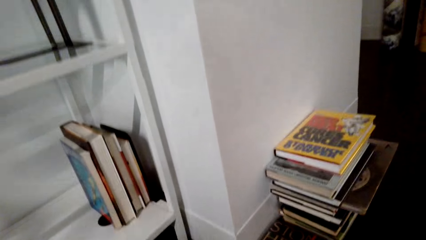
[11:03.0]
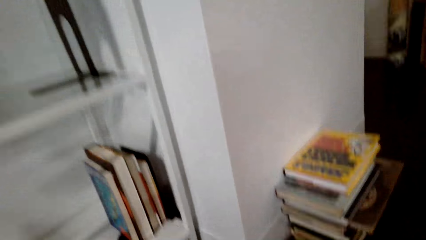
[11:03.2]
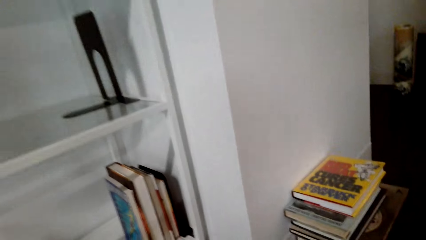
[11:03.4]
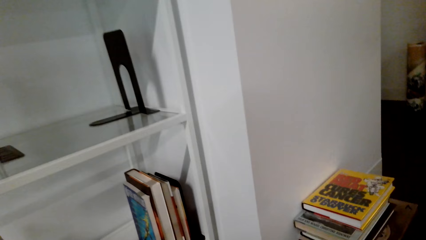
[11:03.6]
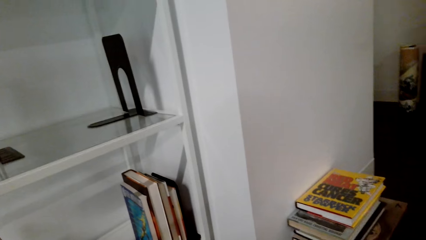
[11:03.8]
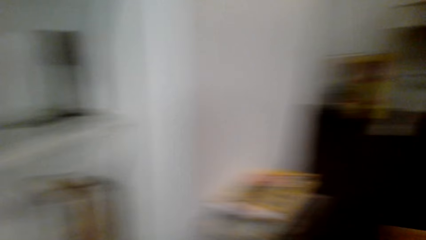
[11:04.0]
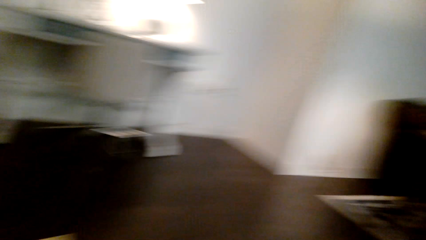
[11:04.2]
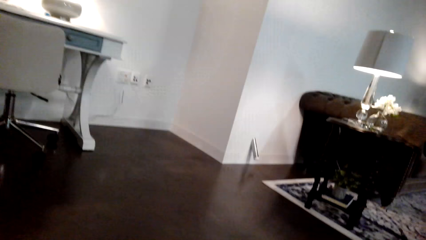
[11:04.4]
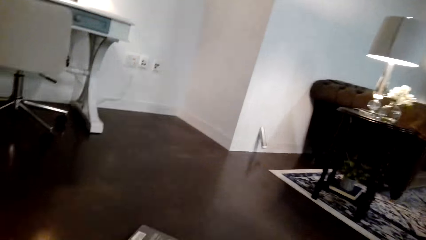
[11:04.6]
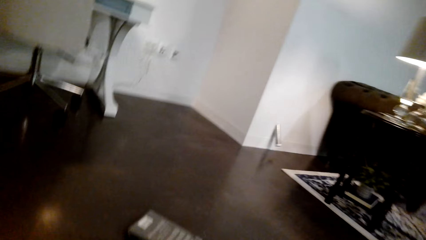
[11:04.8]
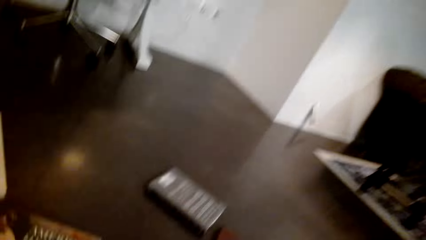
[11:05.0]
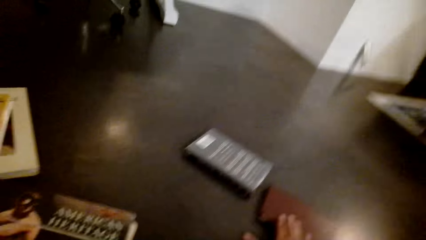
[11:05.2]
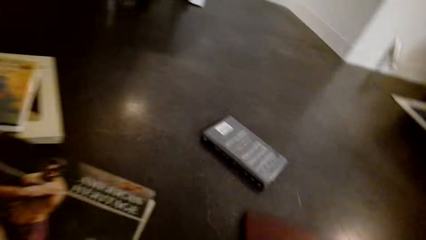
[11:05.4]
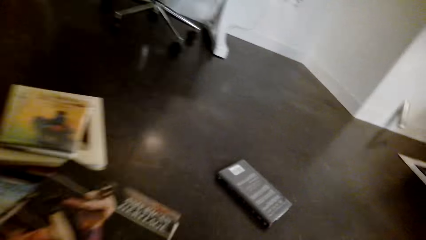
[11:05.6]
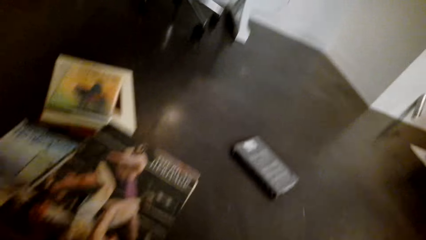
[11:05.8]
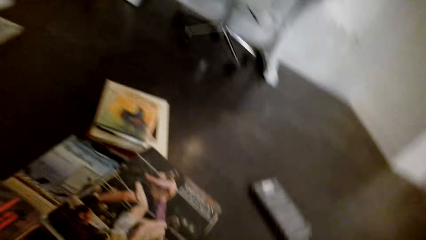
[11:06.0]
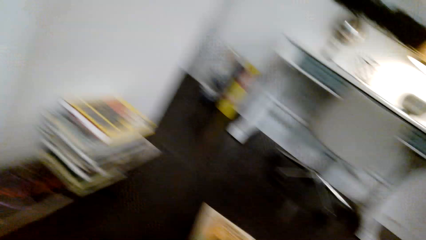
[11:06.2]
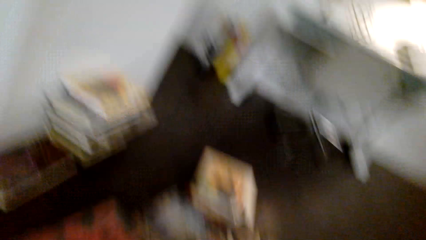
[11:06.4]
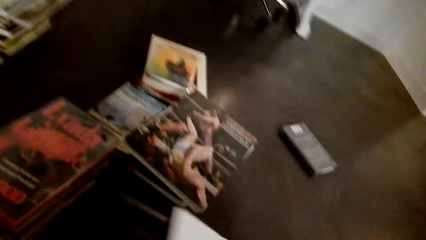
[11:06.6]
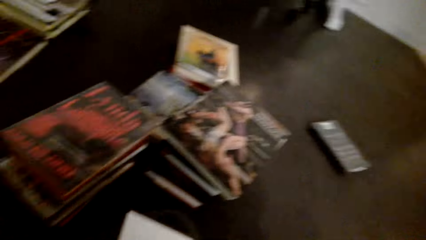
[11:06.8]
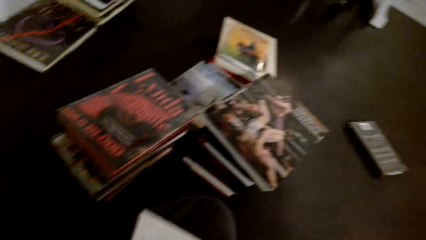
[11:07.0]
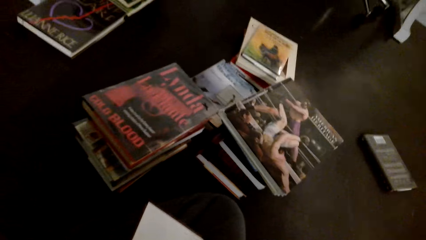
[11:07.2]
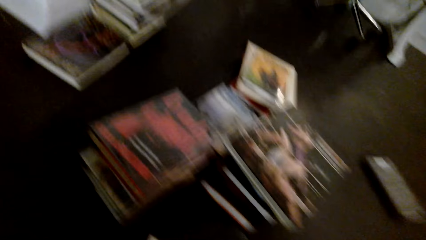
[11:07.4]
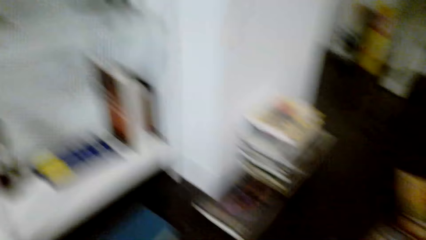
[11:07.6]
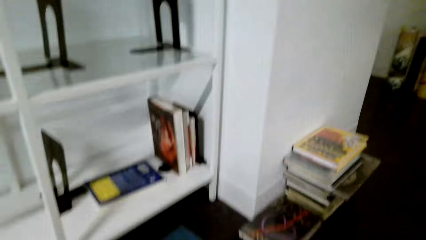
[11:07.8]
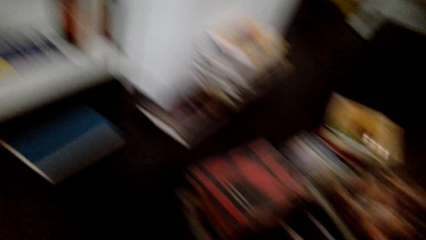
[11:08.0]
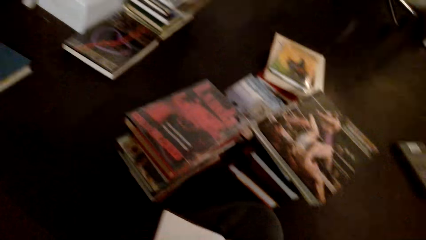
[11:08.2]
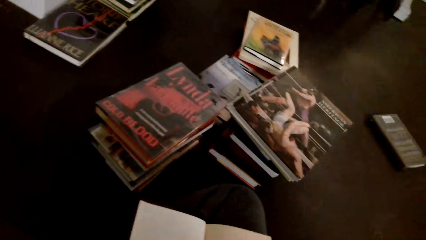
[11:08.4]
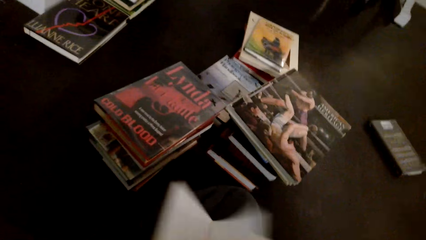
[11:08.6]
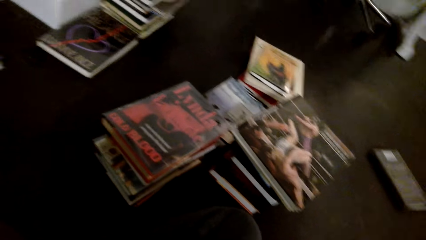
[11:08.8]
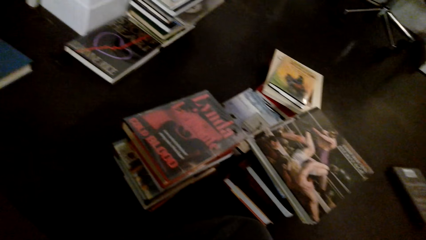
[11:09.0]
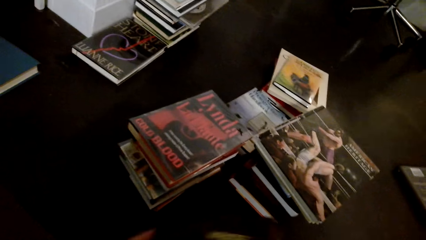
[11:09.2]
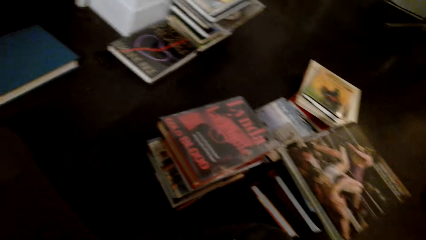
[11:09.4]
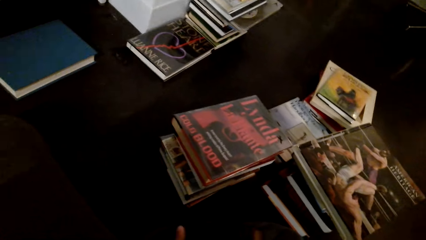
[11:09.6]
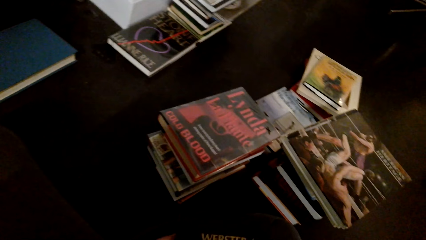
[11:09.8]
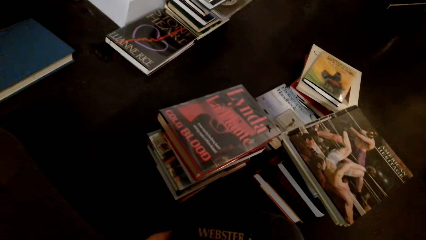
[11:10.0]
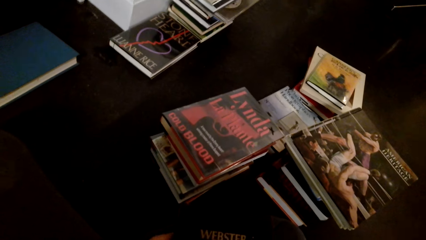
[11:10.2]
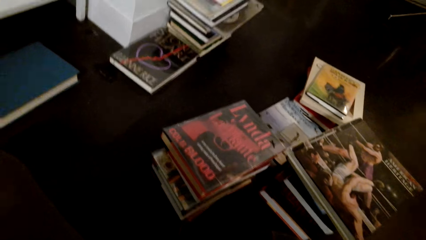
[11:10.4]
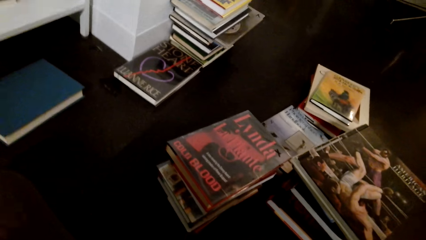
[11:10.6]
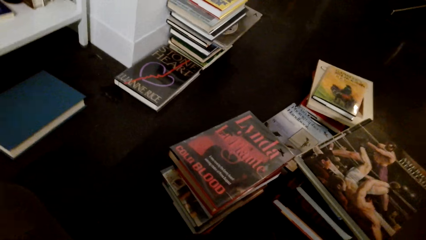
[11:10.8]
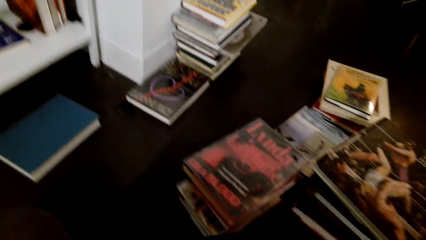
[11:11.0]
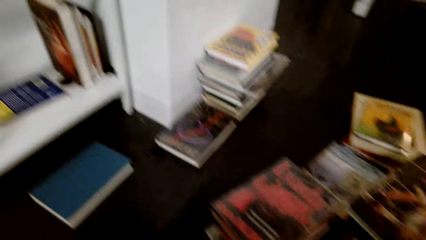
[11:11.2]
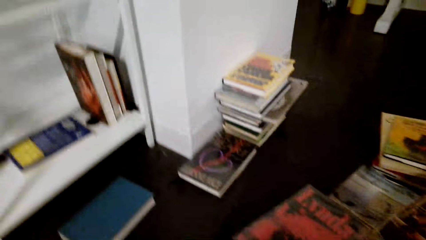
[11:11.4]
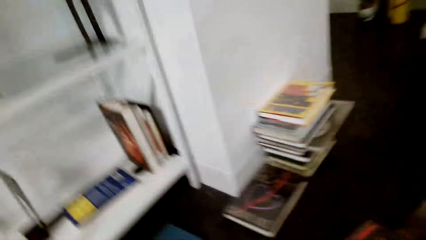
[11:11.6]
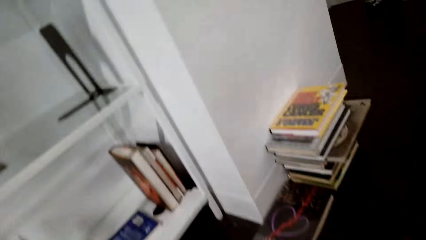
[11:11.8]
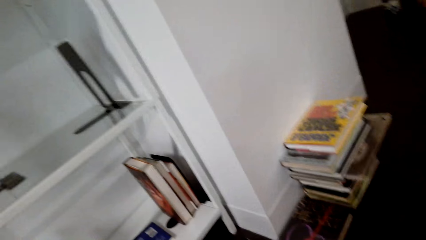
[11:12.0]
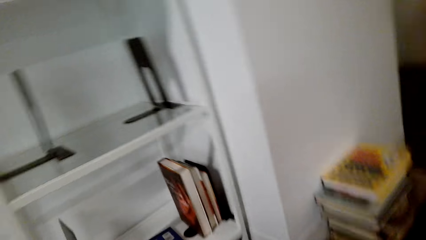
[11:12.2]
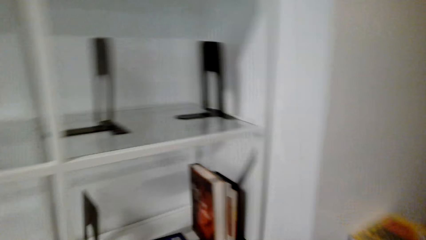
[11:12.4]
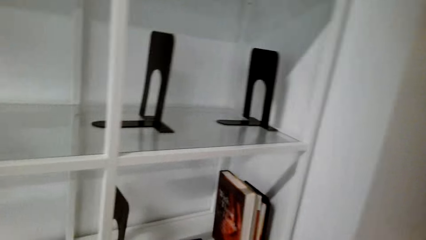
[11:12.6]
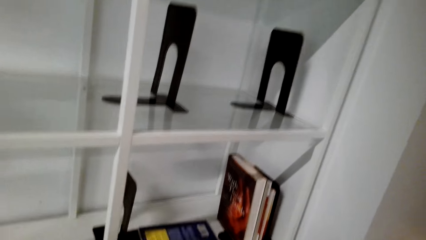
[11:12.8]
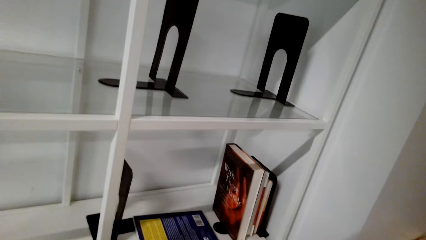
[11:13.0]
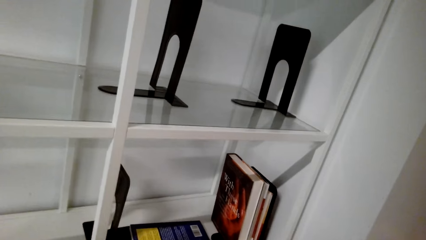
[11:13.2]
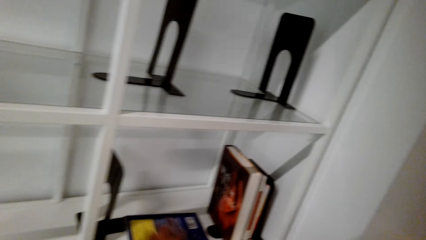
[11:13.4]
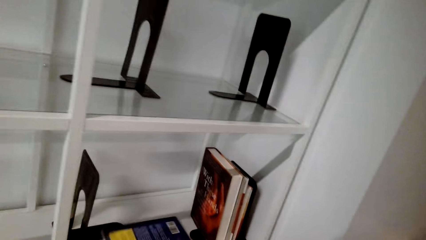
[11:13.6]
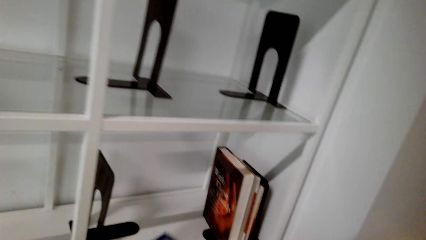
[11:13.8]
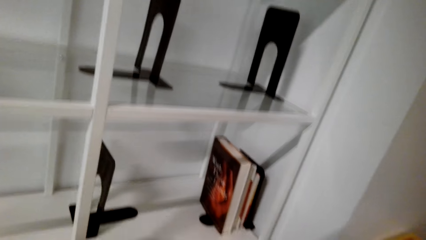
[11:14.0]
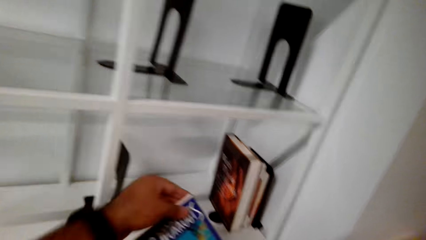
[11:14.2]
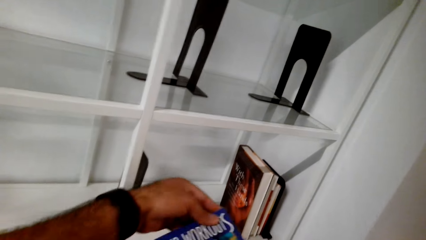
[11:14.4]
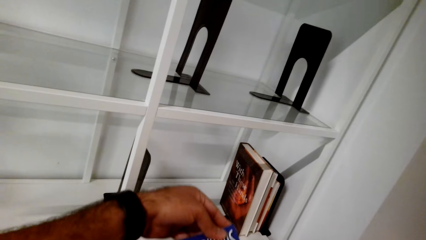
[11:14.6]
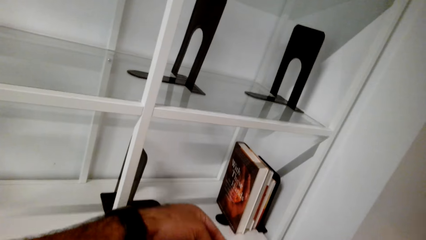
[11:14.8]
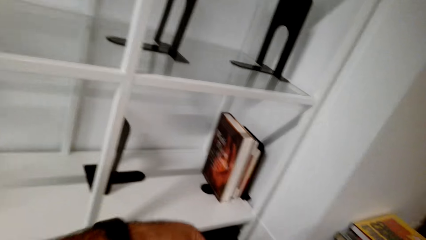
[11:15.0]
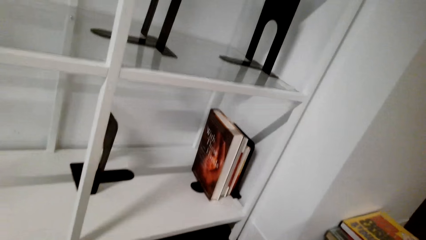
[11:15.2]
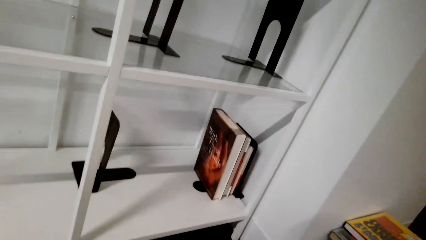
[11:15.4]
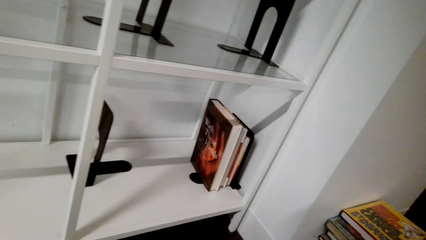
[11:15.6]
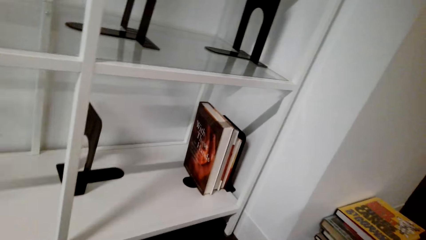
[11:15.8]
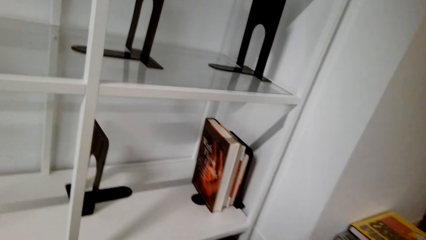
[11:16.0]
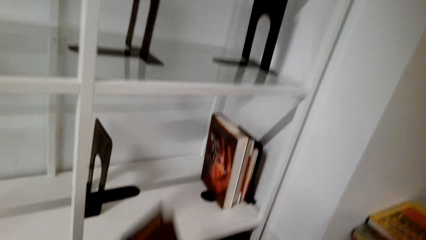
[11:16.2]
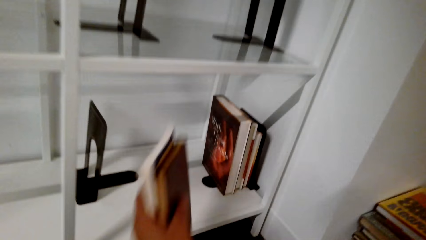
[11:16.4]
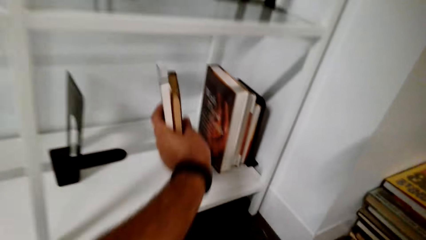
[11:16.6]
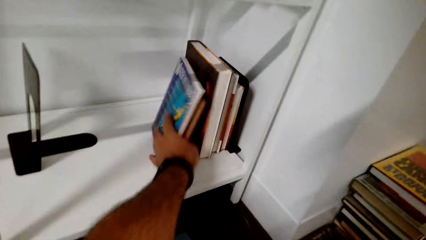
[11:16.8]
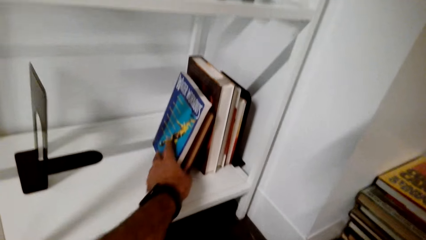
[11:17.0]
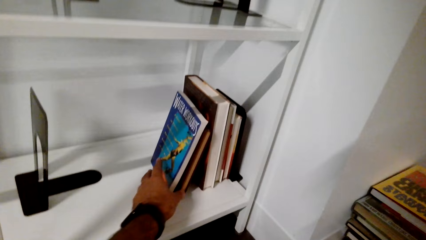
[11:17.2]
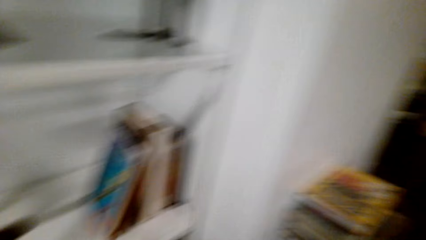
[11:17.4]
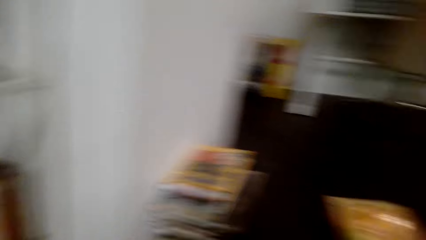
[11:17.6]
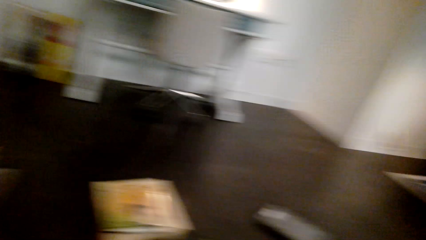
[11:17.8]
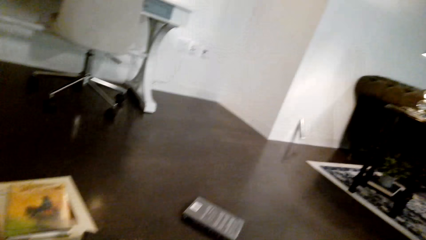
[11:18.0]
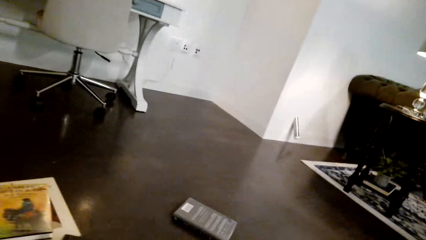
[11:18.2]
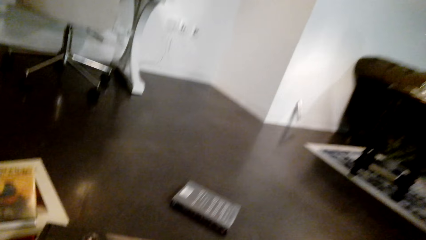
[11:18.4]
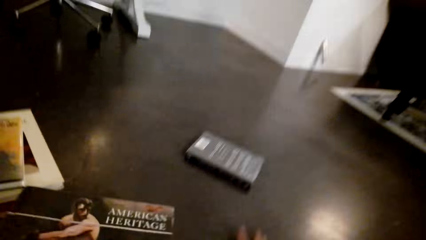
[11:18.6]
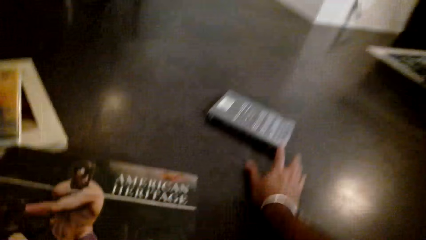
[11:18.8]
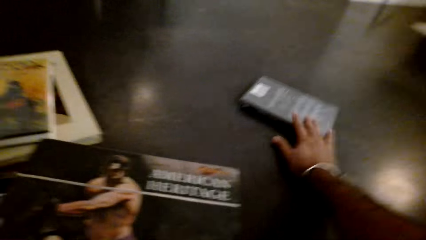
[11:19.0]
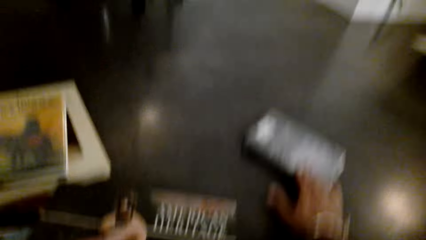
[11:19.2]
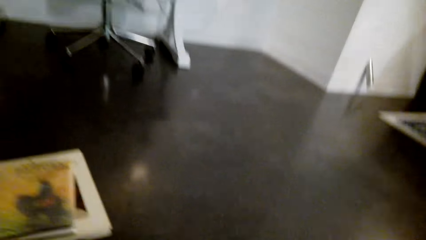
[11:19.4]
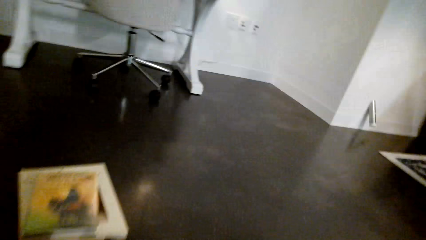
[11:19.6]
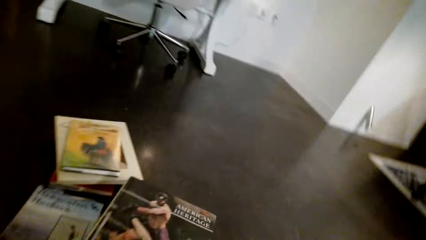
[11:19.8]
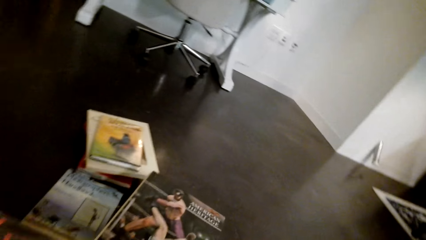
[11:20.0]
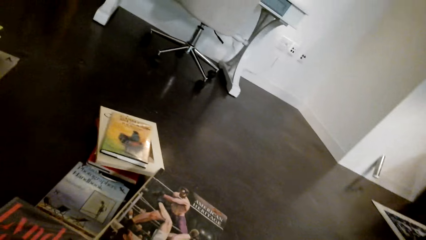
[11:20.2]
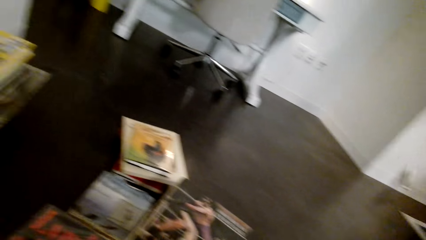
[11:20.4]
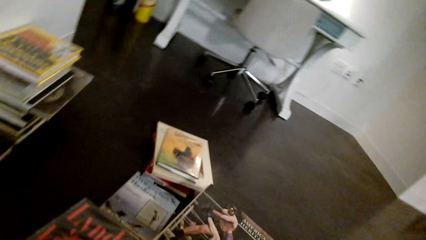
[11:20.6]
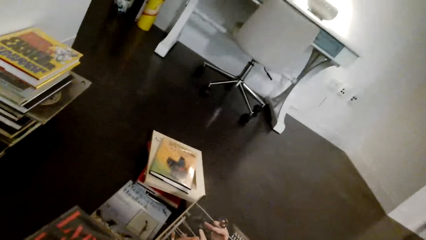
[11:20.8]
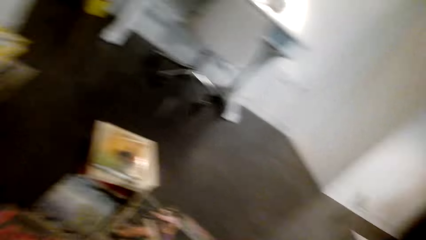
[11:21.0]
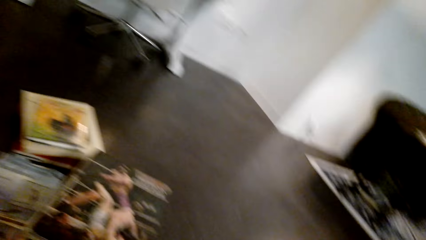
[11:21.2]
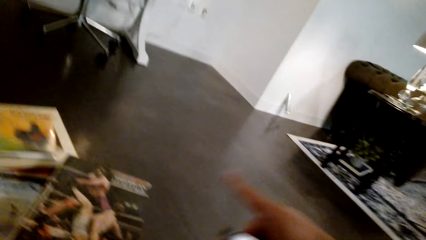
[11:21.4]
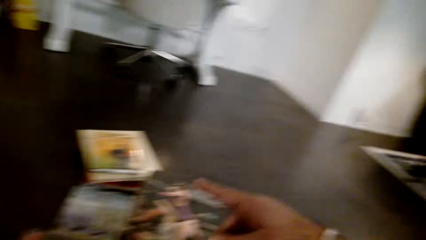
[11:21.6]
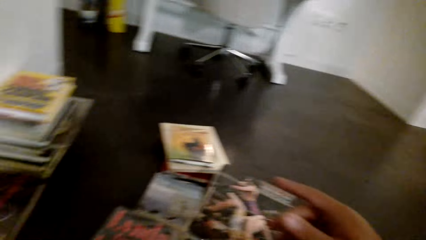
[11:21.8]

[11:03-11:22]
The camera wearer picks the books from the table. They open the book, arrange the books on the table, and hold the book. They arrange the books in the shelf. They pick the books from the table and arrange the books on the table.
